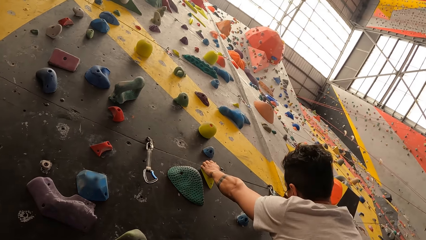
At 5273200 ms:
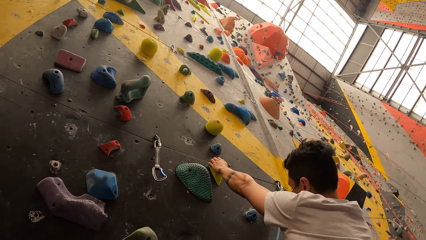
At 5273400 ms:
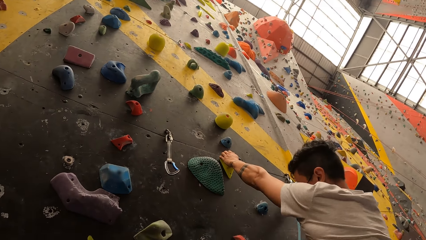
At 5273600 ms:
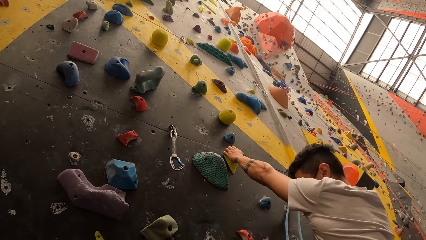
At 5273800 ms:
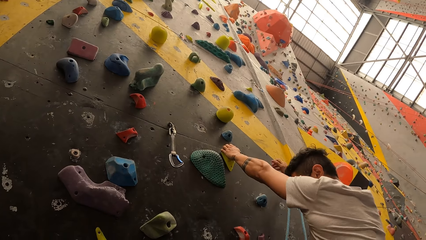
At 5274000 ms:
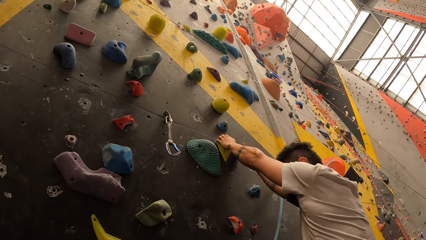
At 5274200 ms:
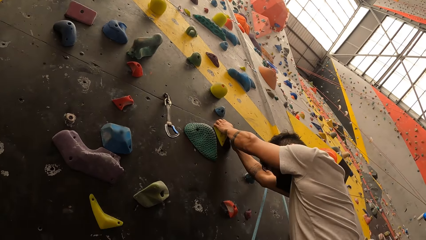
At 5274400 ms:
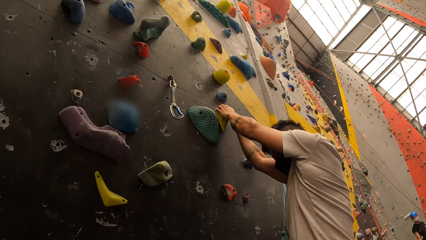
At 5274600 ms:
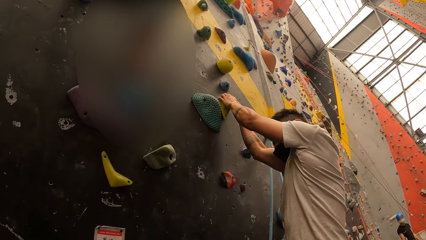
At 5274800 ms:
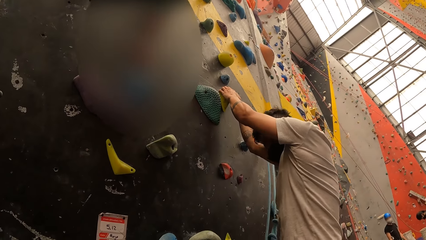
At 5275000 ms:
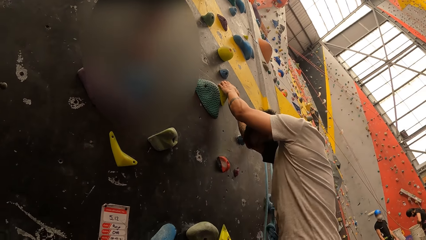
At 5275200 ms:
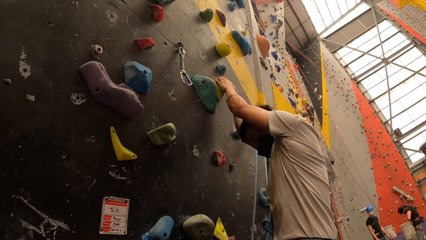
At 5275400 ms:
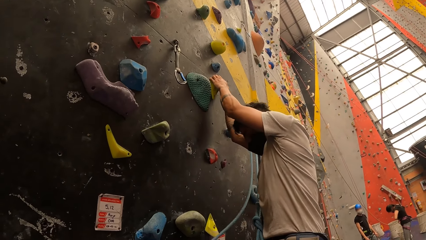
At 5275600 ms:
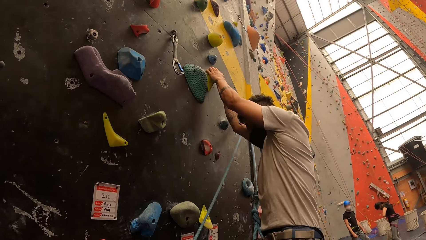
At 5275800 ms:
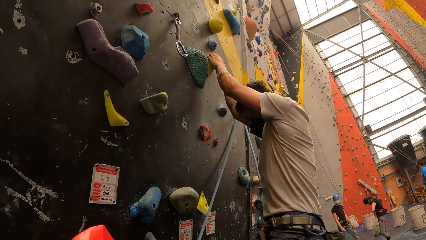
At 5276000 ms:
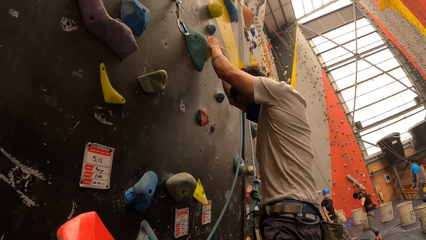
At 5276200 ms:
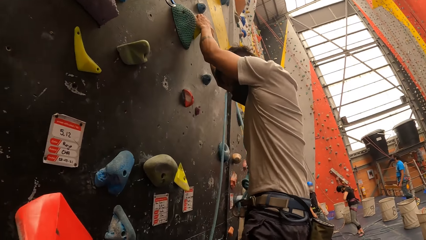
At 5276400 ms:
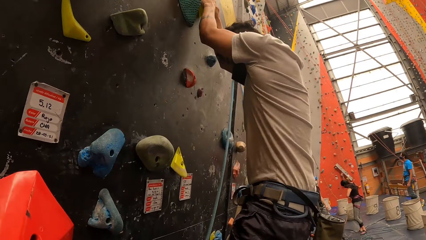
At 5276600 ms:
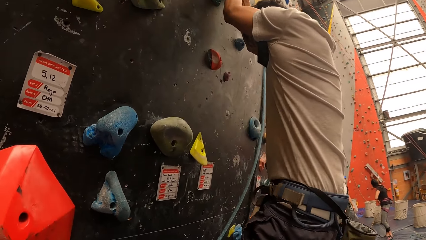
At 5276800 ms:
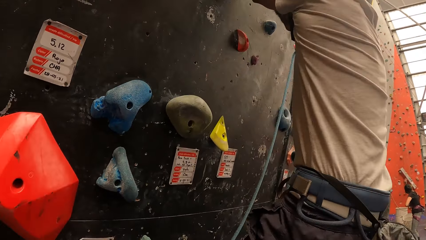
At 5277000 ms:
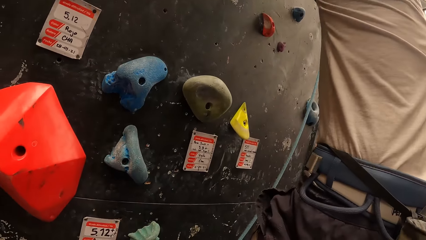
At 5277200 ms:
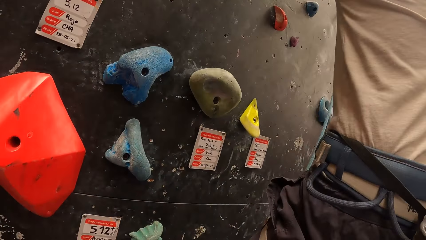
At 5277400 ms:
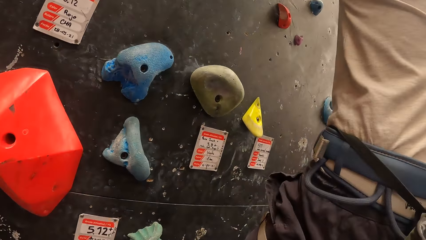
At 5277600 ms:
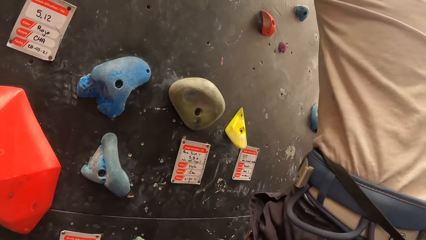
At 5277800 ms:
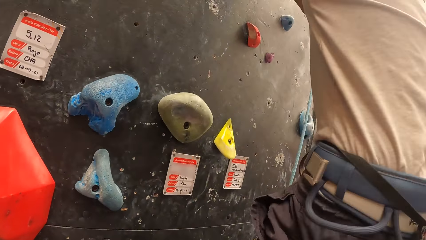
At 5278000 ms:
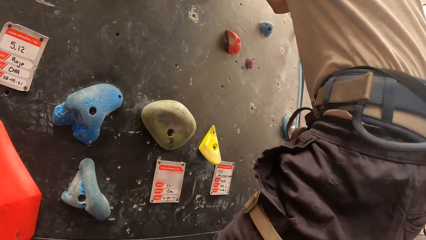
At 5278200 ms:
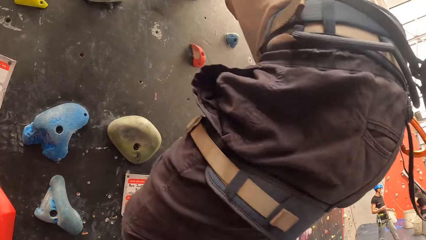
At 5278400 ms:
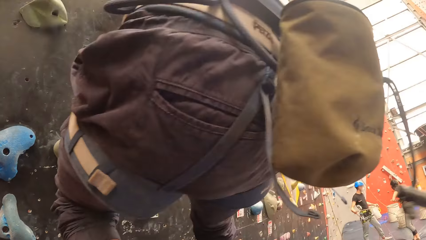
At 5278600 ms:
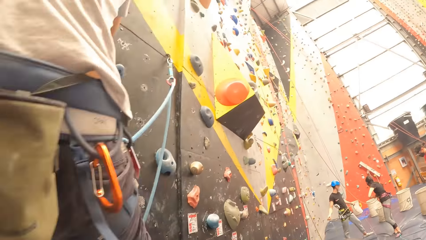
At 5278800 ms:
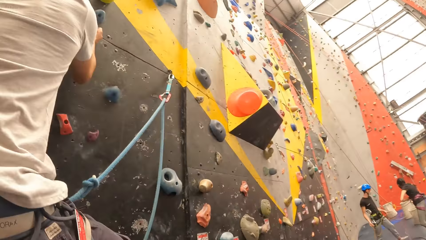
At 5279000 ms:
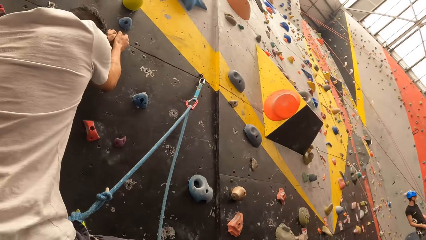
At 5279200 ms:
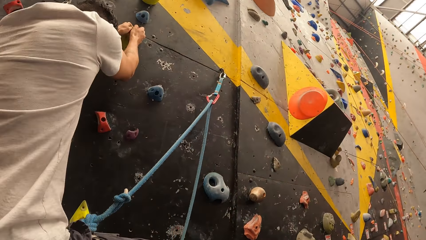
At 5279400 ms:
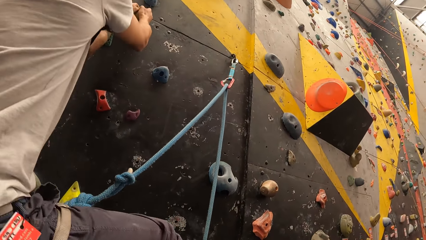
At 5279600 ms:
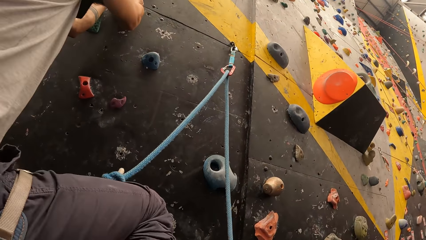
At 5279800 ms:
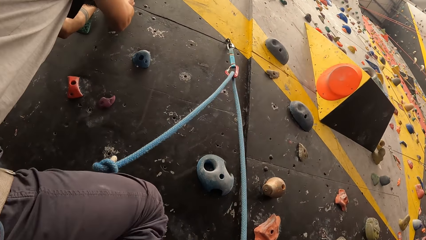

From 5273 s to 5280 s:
A man holds the board with the right hand. The man climbs on the board.

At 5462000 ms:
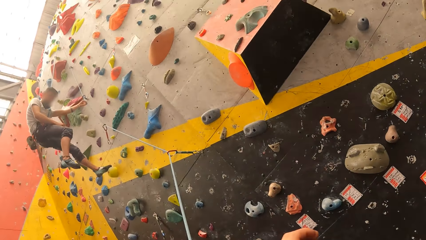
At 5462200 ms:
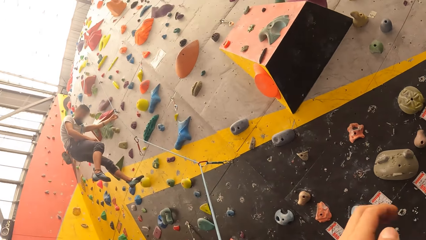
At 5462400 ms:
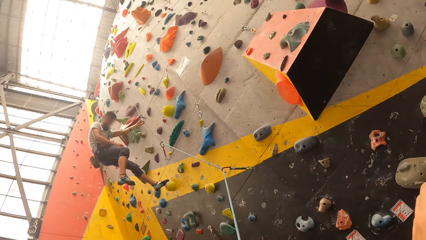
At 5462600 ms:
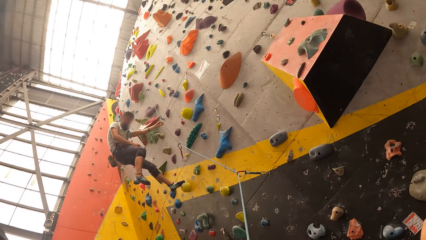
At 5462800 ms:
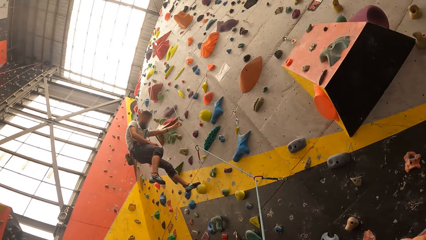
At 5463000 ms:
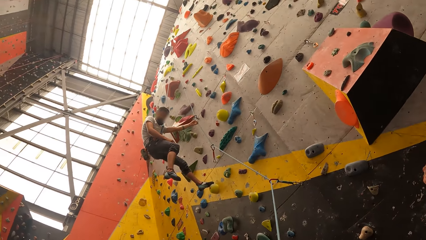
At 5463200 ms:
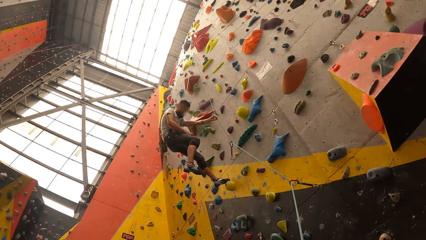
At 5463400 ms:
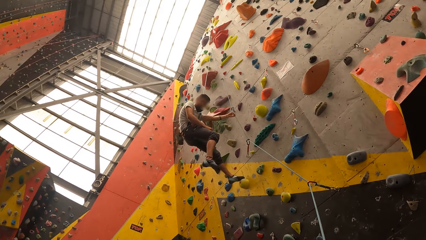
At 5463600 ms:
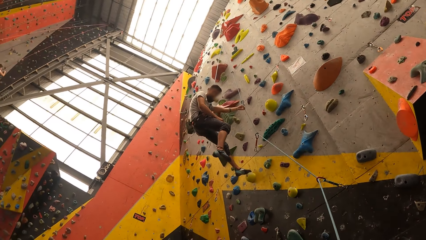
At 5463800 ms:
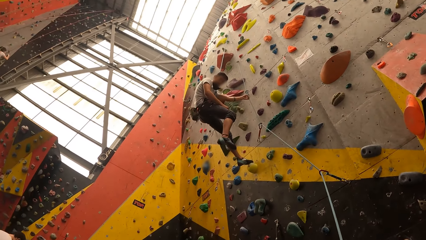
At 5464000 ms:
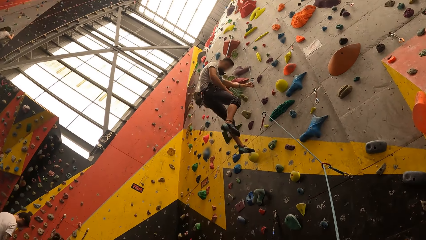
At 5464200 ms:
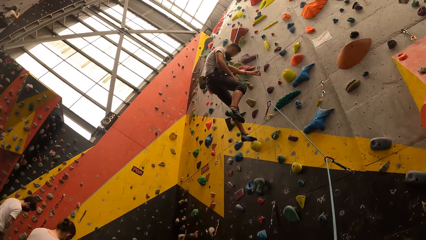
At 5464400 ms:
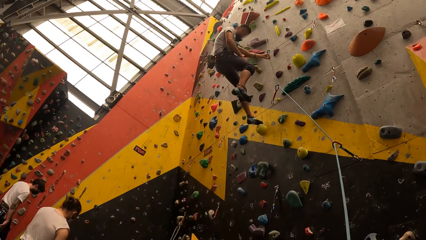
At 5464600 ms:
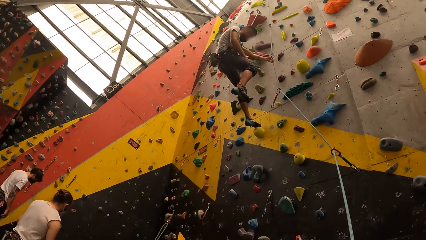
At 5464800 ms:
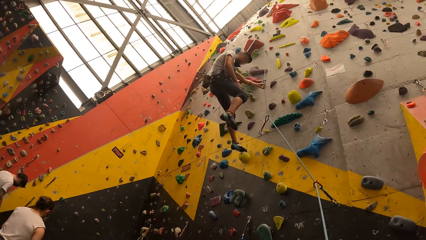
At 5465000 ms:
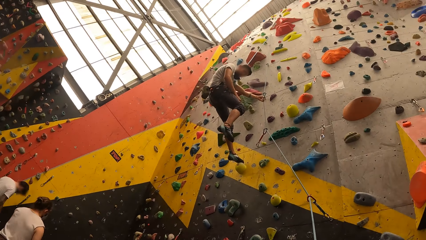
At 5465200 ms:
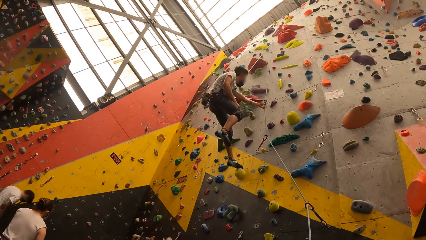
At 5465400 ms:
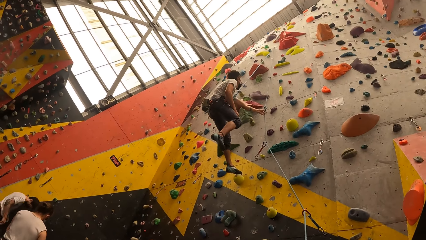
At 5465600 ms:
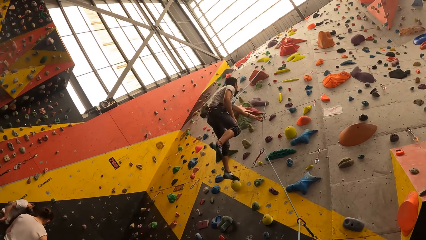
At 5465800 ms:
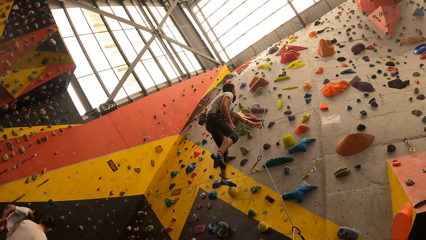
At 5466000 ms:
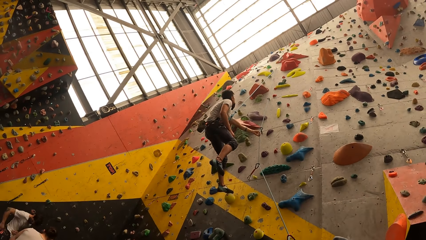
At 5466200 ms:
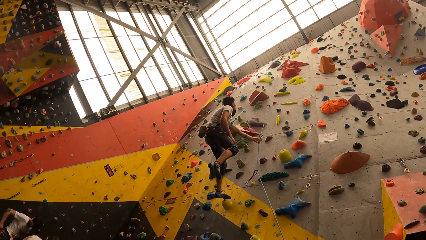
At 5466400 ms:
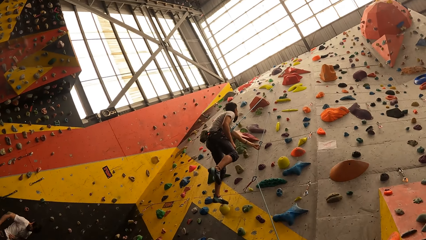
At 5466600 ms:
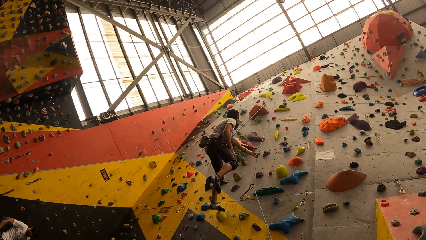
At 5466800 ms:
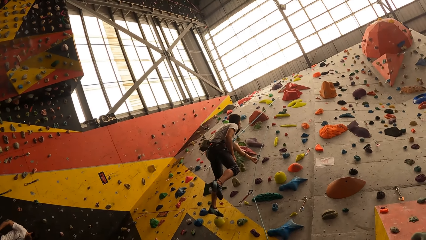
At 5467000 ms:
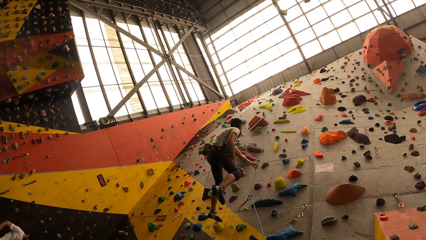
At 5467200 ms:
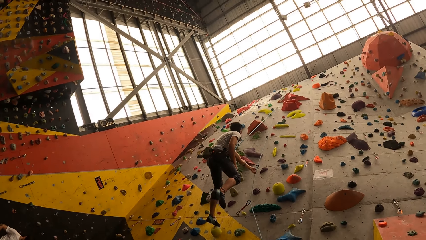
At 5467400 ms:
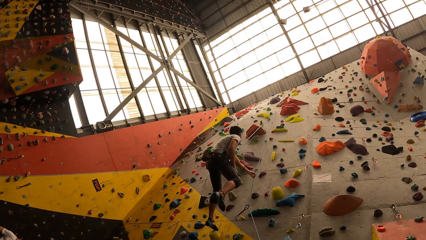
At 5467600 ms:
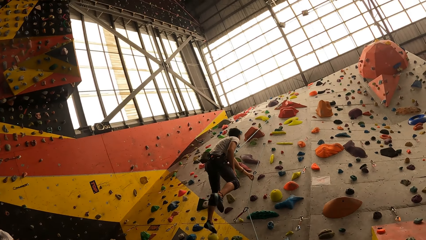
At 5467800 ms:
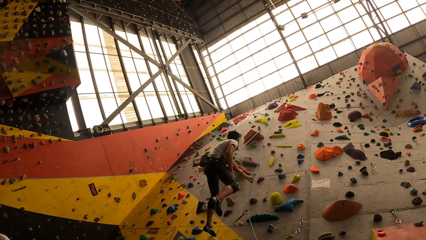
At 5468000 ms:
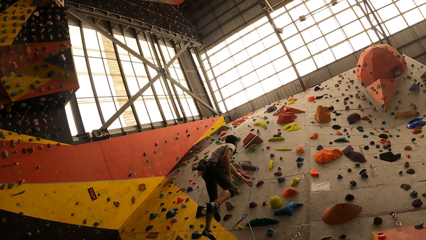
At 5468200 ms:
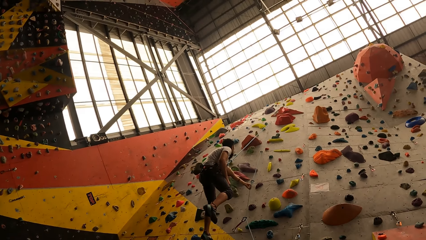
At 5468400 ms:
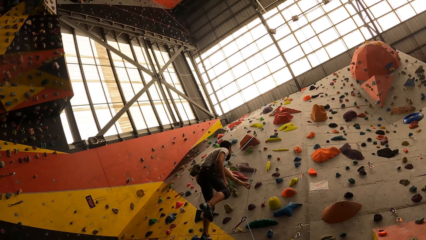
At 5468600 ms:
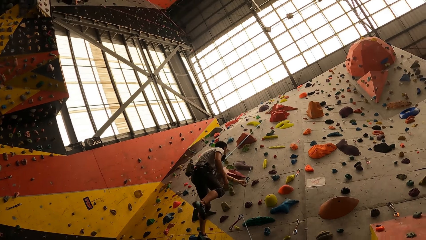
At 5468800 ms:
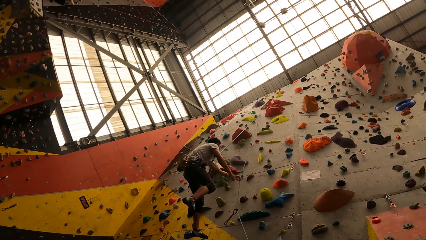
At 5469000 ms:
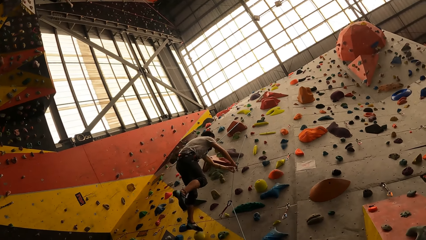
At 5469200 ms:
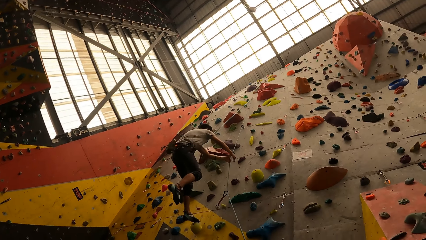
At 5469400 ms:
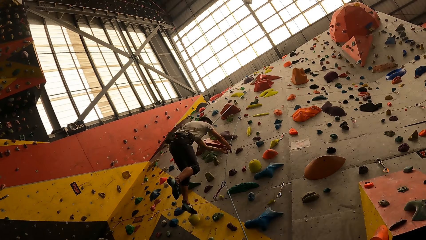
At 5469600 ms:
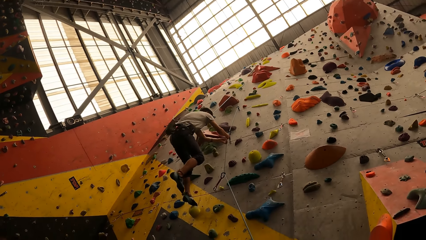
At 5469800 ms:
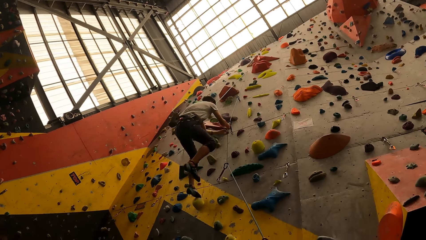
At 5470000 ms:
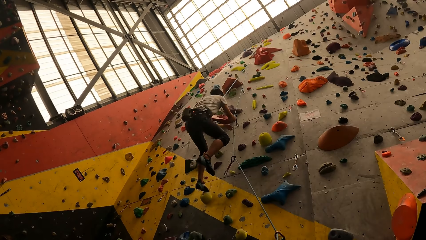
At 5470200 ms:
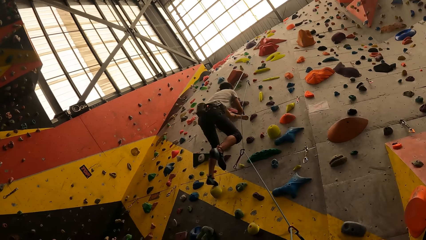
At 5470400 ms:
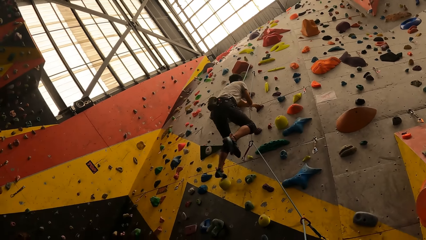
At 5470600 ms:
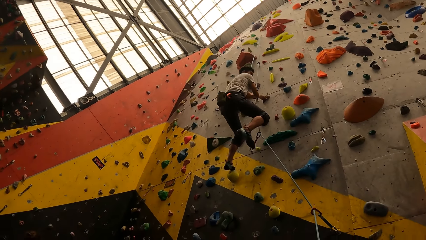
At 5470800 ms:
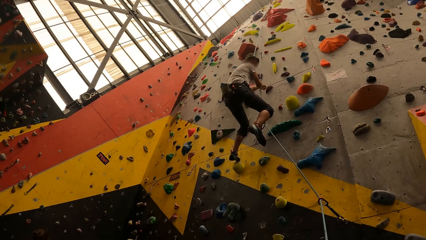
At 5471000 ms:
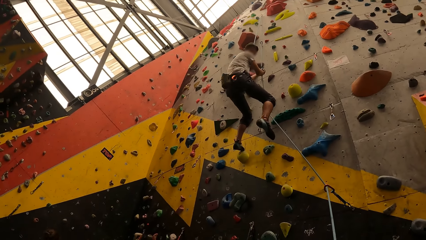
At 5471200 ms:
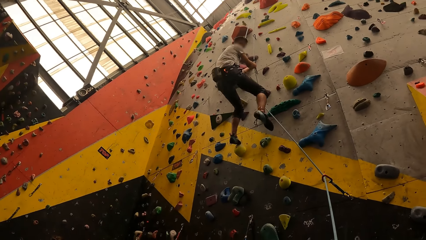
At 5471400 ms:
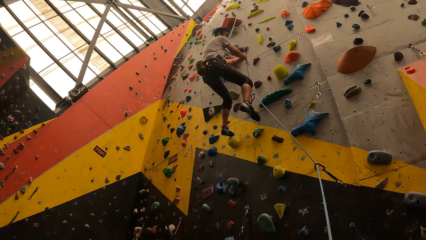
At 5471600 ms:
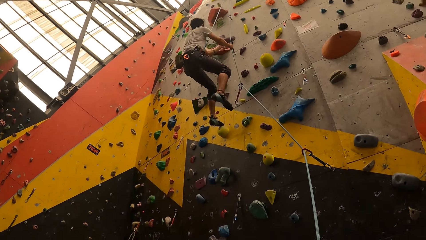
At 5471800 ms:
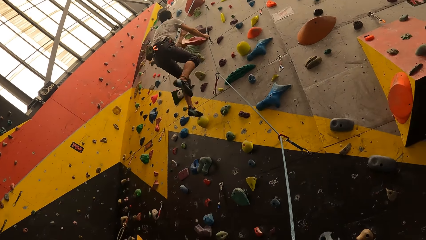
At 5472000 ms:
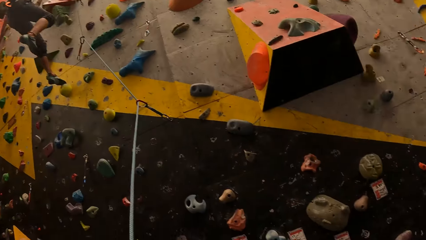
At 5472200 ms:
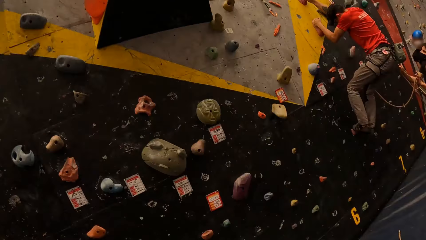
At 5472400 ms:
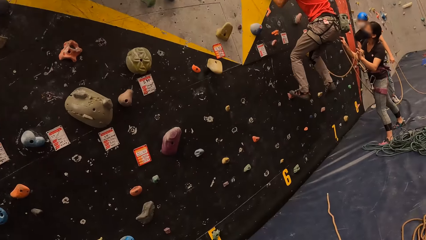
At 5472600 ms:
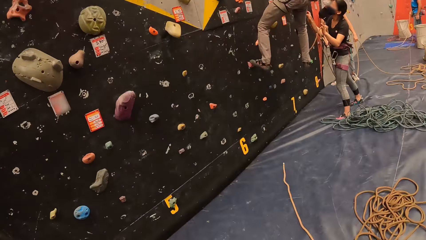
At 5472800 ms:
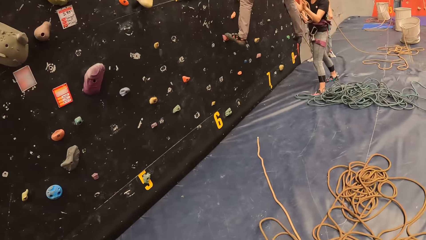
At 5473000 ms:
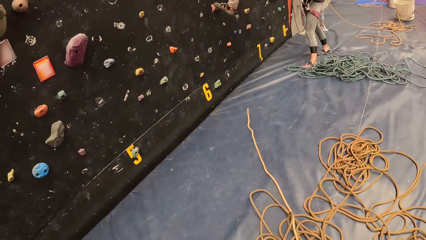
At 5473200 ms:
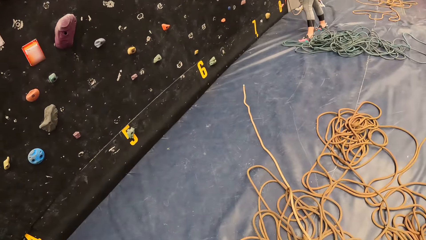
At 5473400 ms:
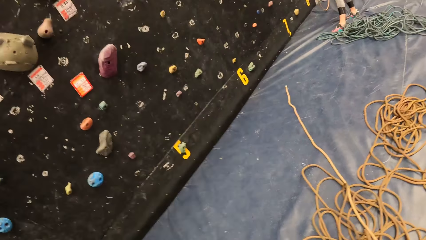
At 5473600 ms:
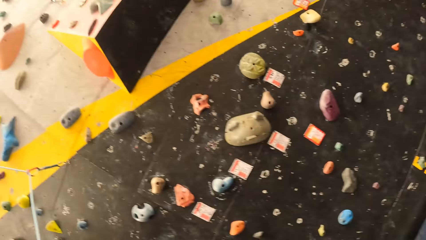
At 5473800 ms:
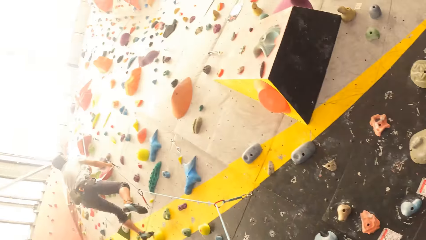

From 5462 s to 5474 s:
A person swings with the rope. The camera wearer looks at a man. They look around. Another person climbs the wall.
